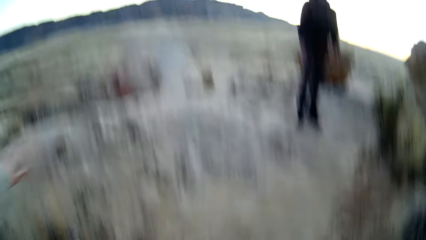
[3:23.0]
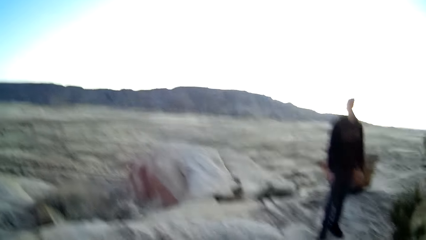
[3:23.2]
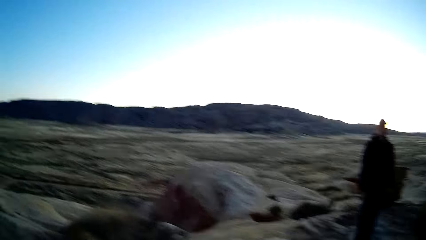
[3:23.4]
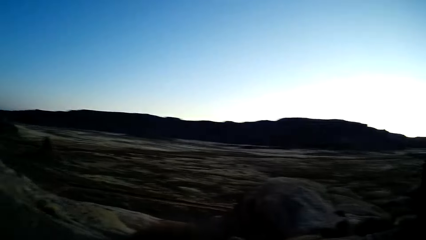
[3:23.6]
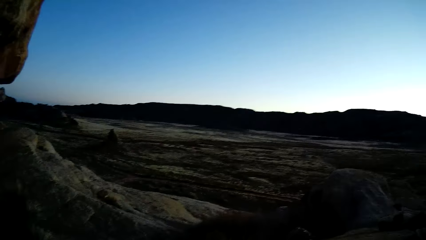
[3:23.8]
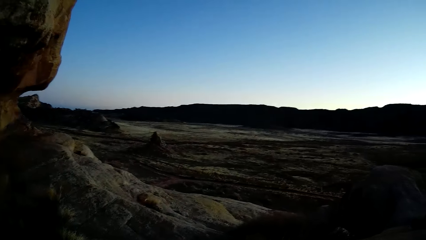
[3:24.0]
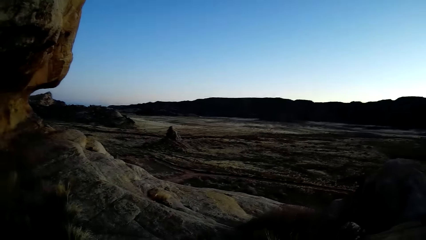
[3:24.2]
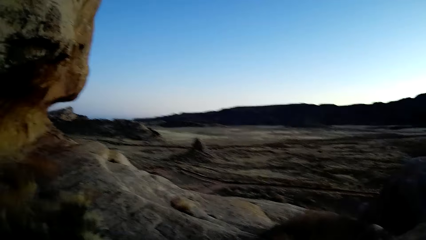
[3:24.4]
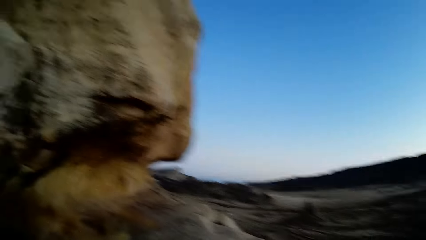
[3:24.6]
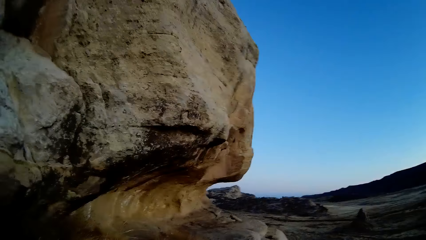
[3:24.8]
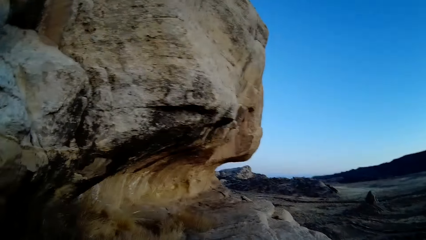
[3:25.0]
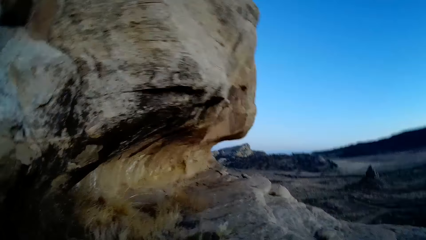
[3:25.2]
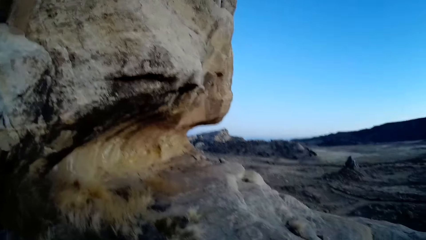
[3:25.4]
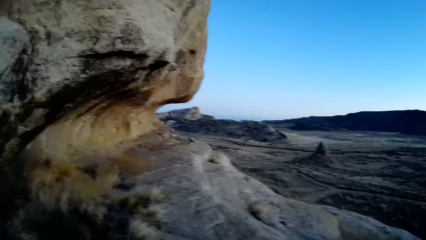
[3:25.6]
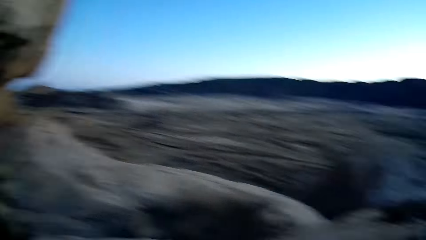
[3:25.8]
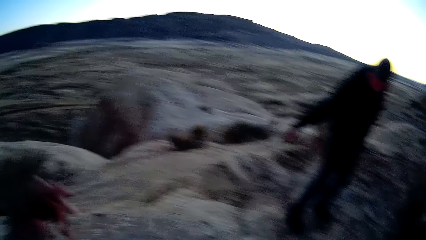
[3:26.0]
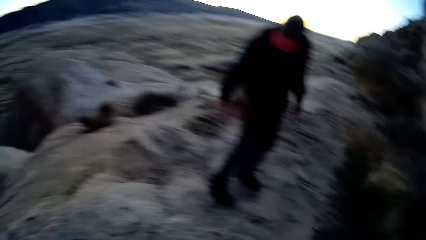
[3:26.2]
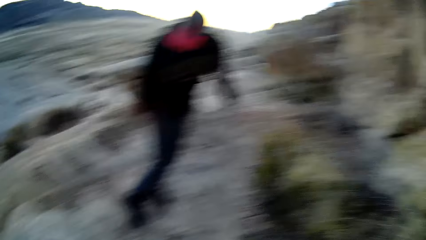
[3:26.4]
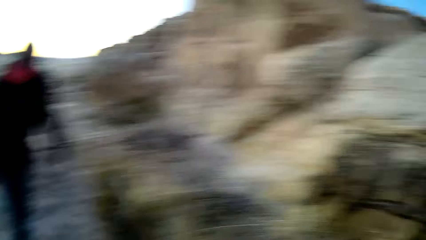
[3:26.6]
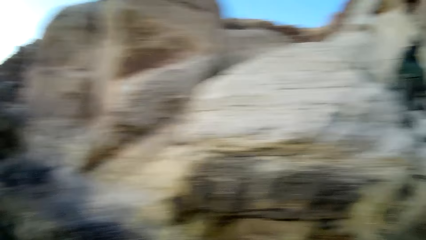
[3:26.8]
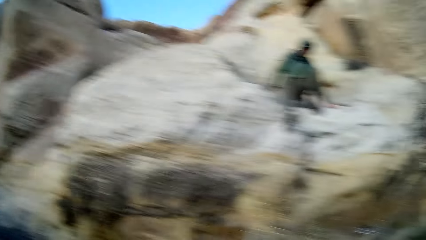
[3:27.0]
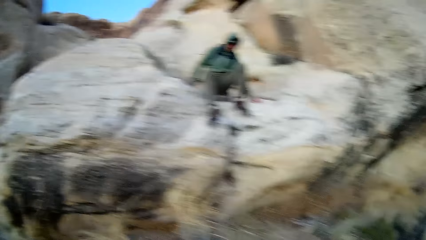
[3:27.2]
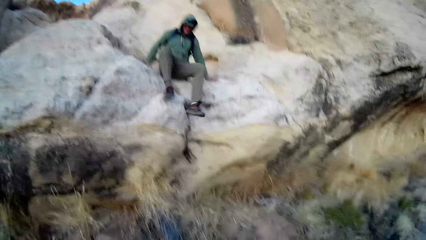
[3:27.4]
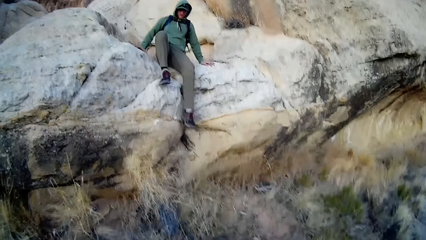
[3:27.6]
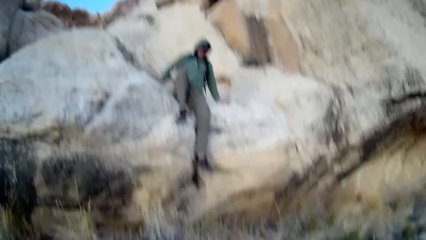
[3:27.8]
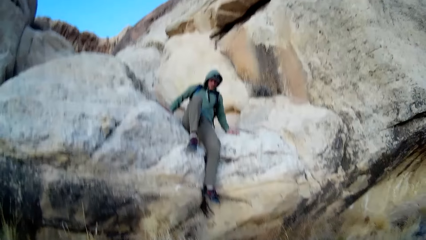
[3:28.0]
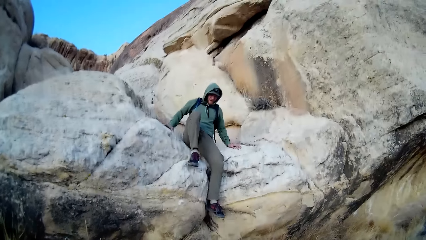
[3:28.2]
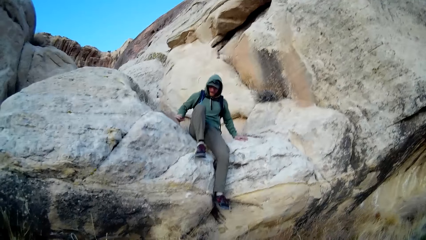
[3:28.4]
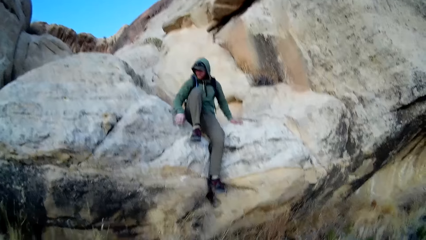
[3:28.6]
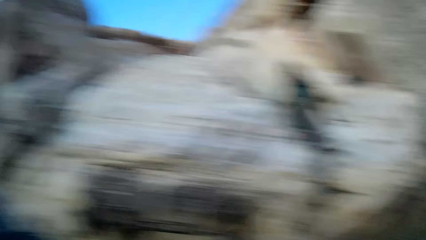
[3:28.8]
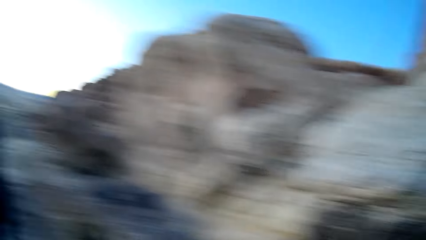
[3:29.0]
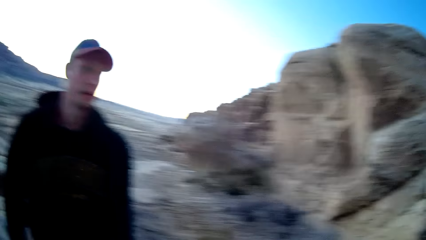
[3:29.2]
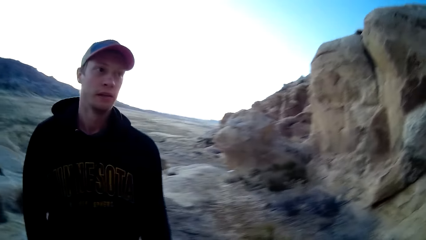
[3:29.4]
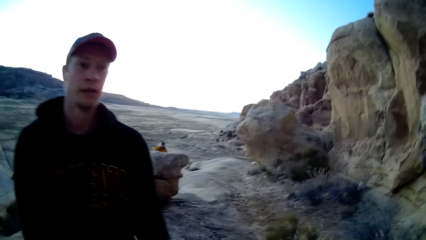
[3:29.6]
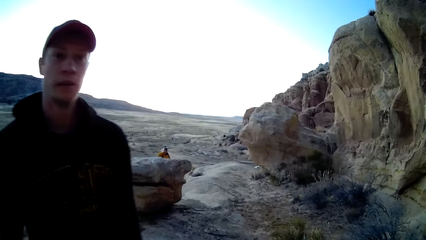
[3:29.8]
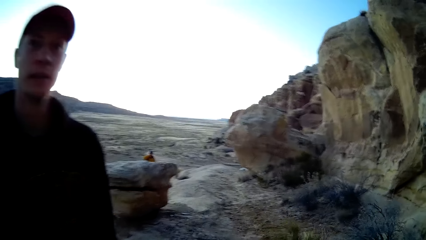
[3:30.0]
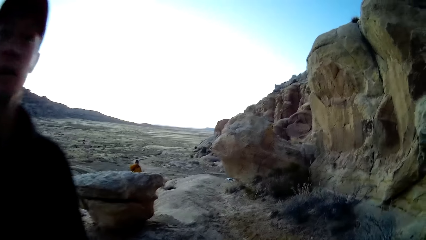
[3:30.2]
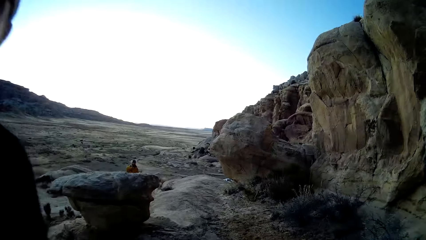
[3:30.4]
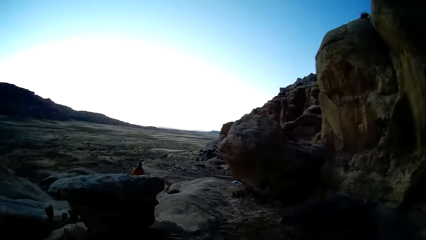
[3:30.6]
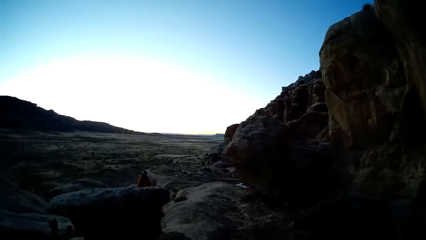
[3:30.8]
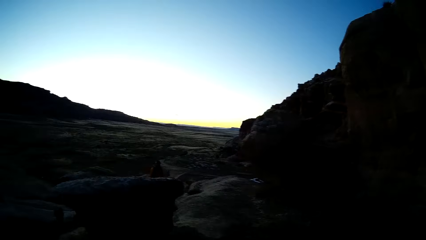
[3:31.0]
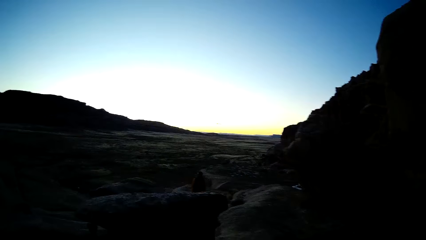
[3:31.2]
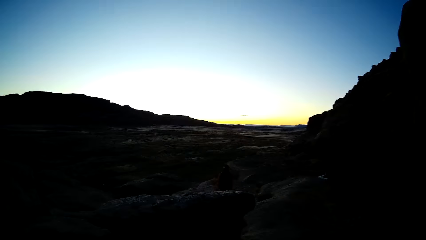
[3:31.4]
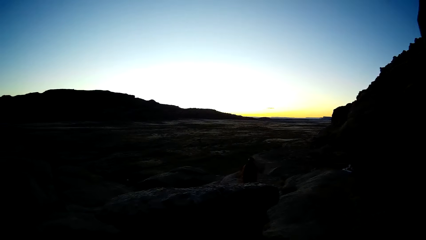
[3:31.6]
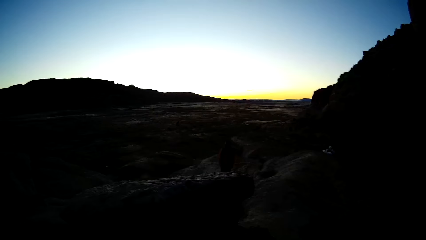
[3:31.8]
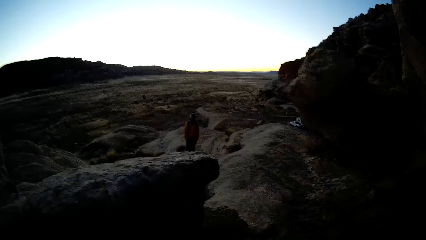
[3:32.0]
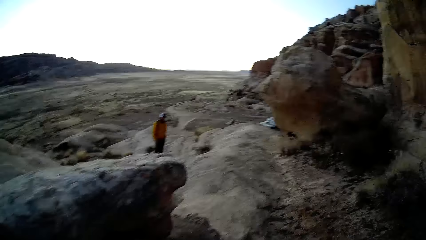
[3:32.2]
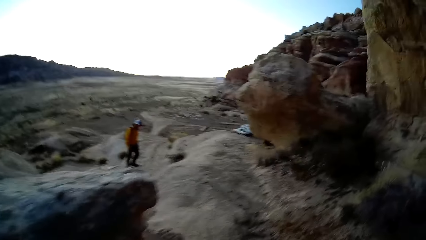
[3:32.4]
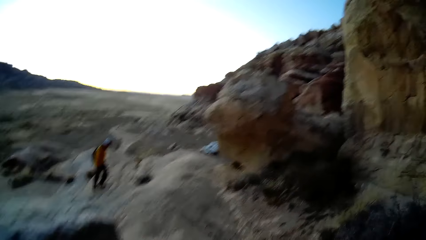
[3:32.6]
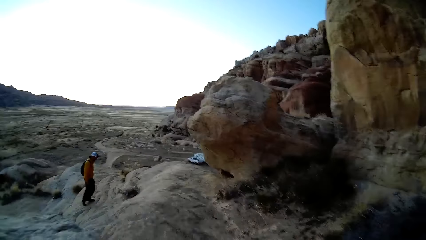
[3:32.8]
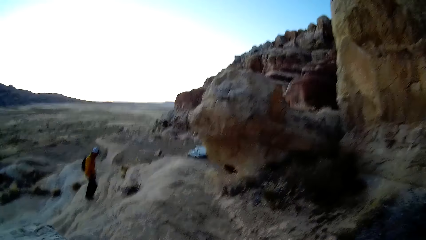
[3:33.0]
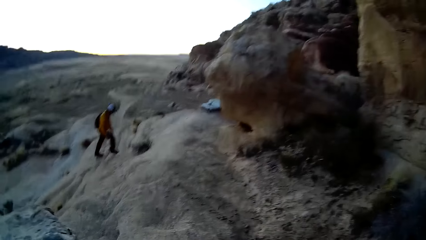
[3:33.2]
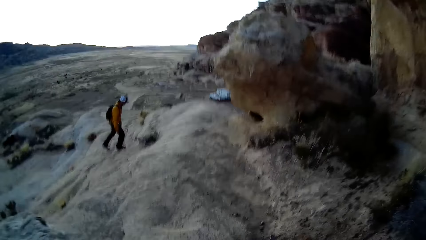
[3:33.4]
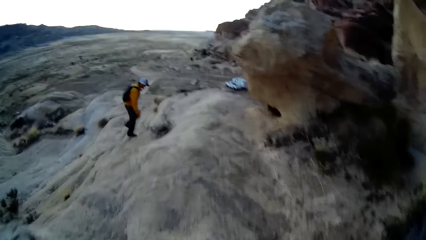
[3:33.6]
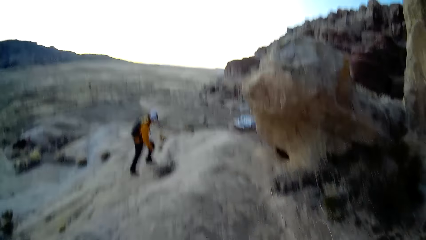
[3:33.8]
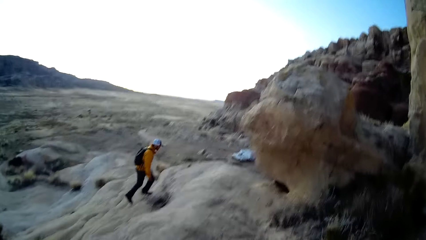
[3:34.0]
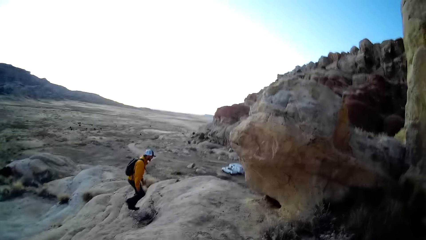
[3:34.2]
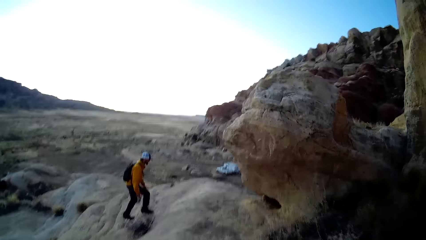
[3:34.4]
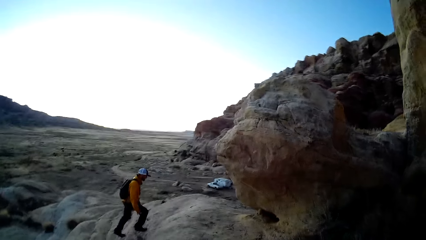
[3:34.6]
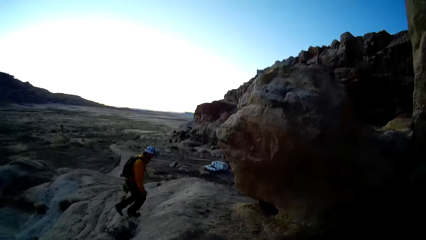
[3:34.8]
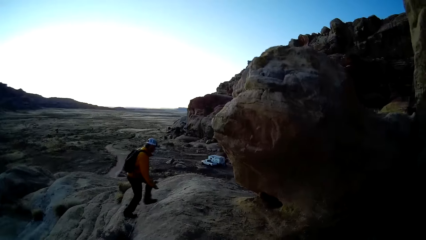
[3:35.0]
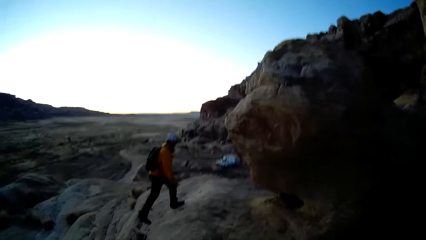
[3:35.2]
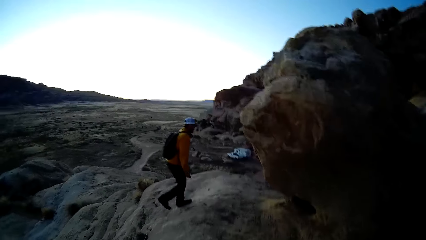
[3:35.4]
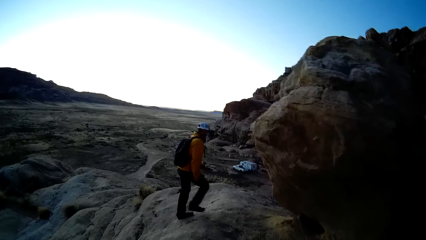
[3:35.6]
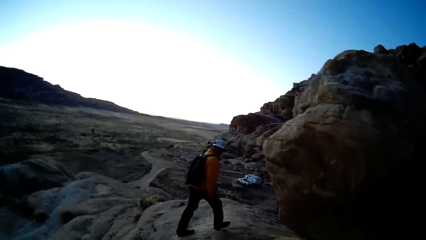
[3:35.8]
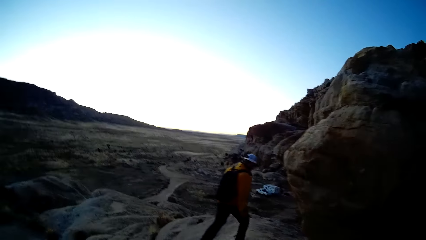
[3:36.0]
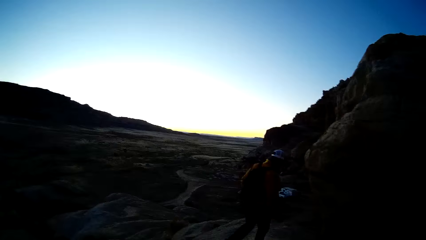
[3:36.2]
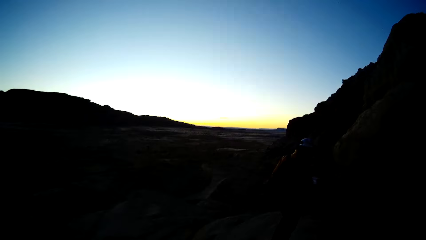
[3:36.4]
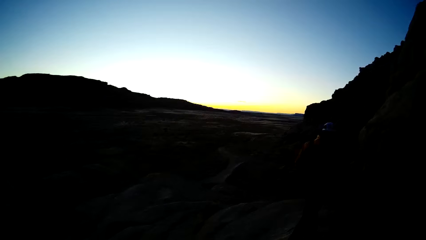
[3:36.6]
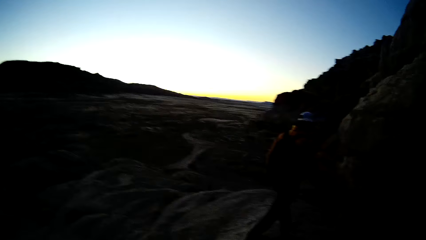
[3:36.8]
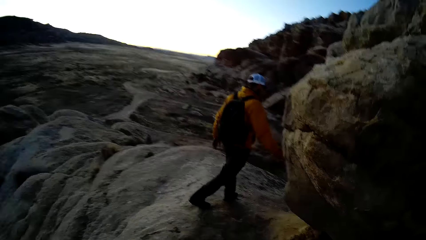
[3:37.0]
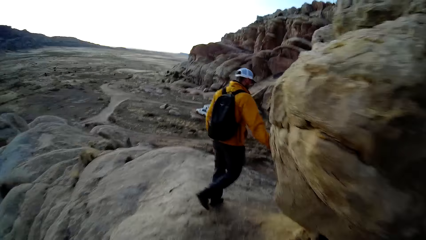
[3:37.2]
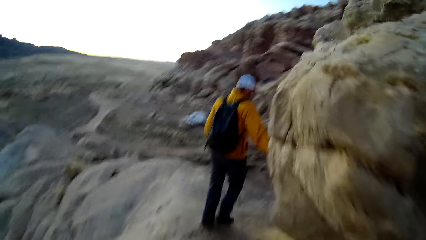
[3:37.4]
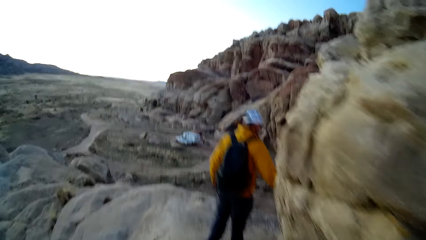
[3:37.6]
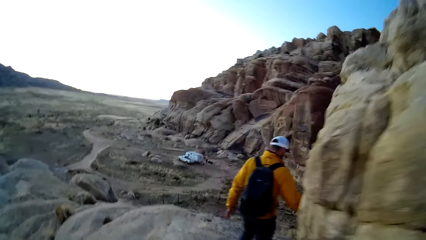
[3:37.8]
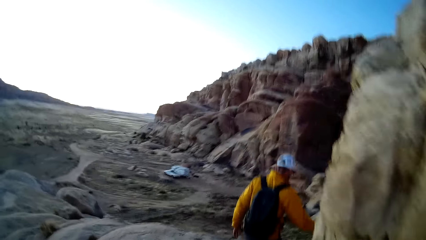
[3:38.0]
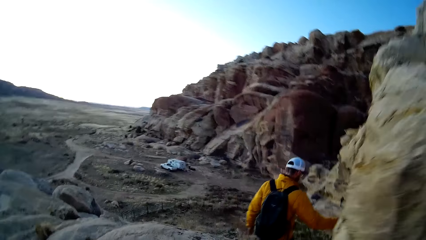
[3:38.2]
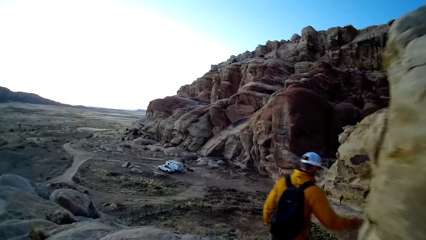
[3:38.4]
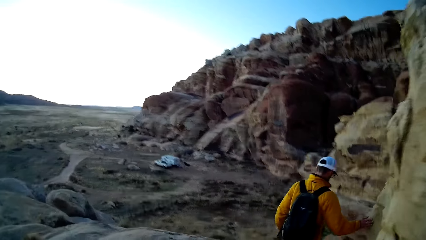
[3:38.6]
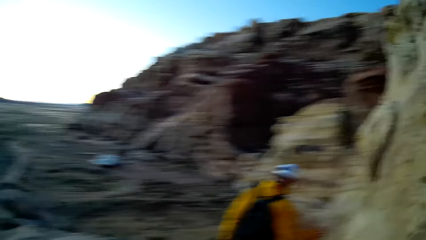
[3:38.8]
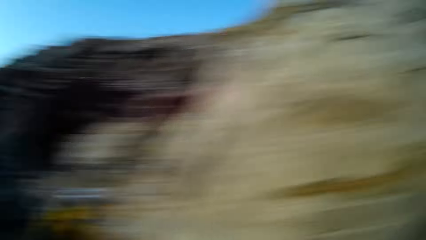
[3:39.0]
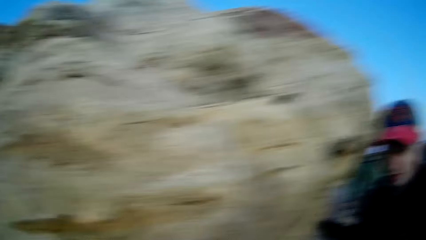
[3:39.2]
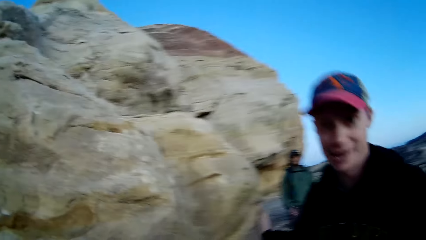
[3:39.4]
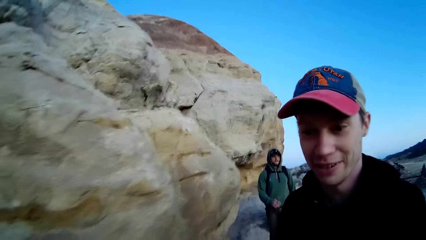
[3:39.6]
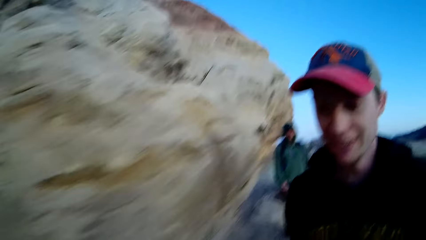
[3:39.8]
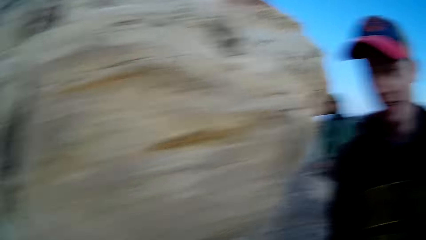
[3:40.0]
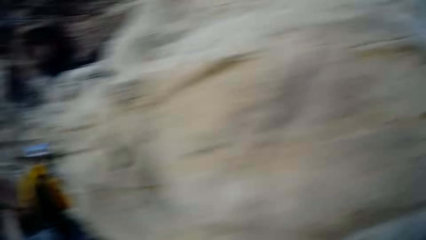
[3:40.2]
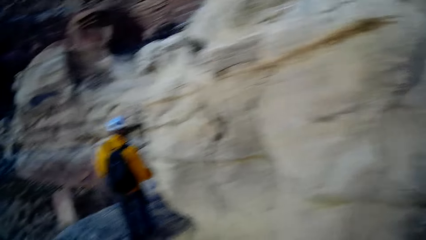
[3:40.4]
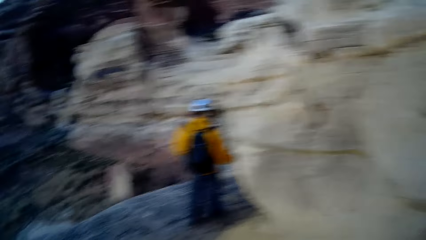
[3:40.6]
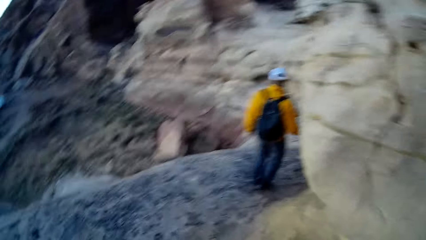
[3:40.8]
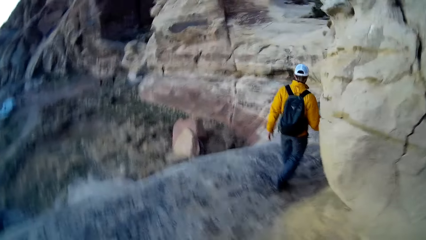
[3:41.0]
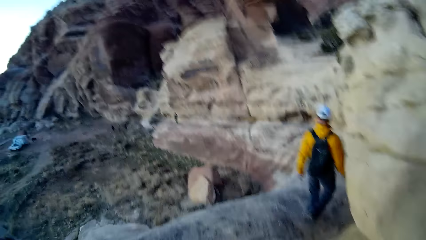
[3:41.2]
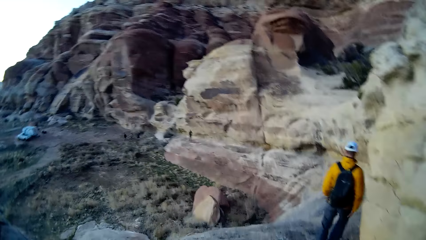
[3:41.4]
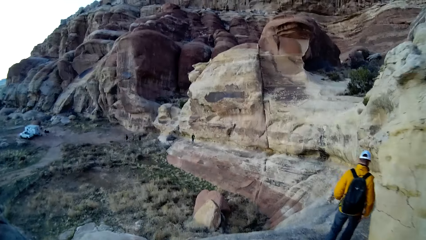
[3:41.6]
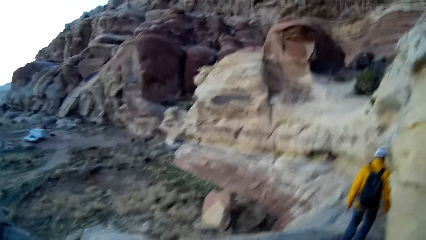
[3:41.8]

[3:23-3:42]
The camera wearer looks around the rocks. They stare at a person. They stare at another person. They walk down the rocks. They look around the rocks. They stare at the other person. They look around the rocks. They walk around the rocks.
